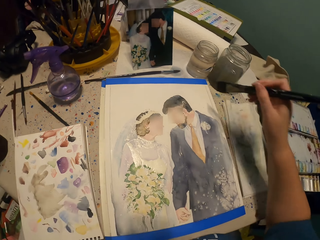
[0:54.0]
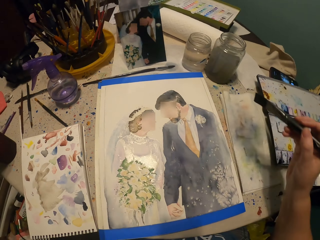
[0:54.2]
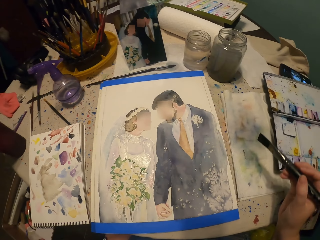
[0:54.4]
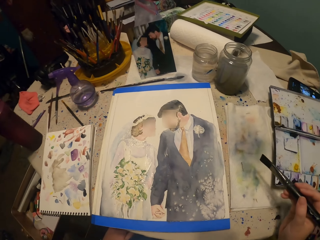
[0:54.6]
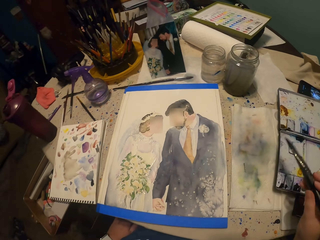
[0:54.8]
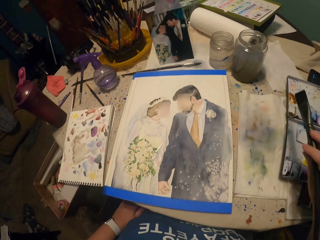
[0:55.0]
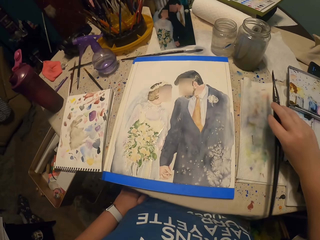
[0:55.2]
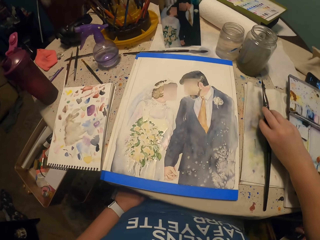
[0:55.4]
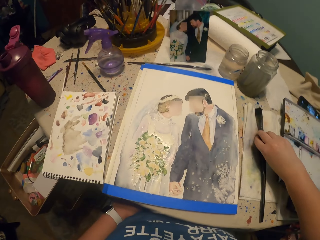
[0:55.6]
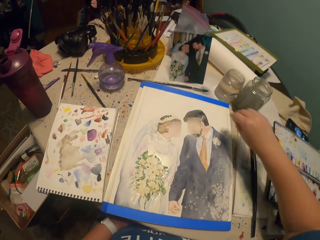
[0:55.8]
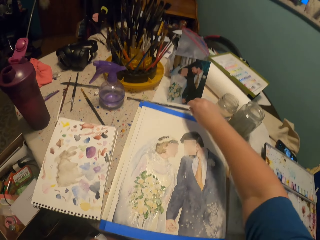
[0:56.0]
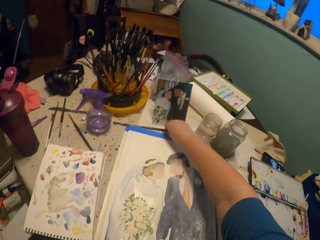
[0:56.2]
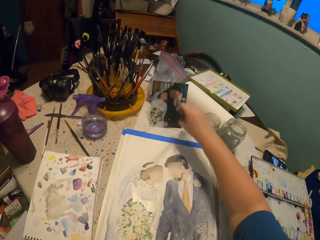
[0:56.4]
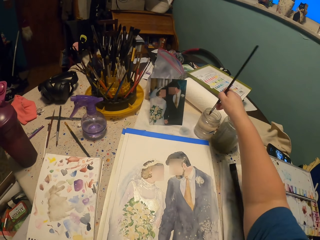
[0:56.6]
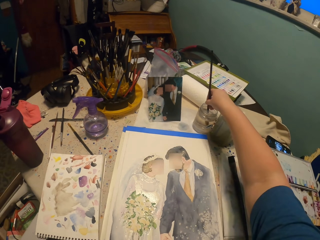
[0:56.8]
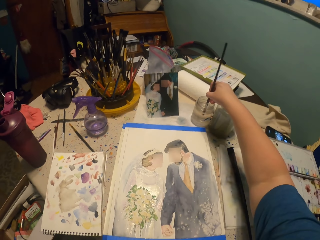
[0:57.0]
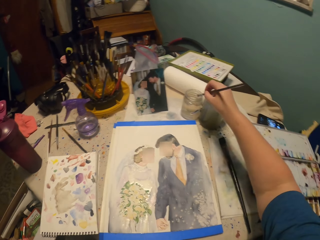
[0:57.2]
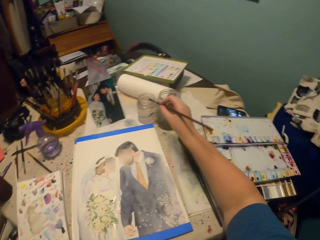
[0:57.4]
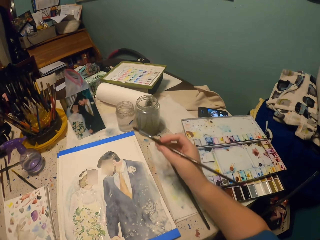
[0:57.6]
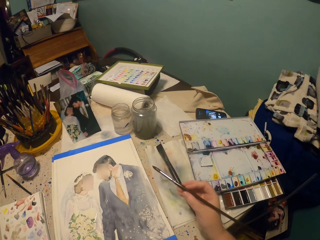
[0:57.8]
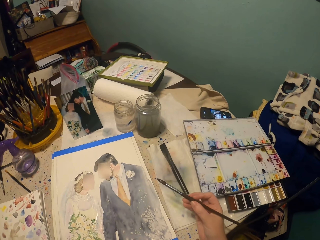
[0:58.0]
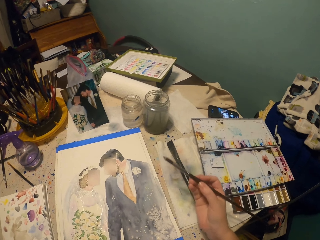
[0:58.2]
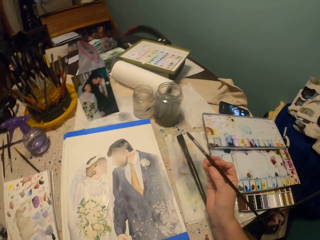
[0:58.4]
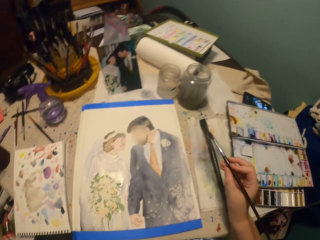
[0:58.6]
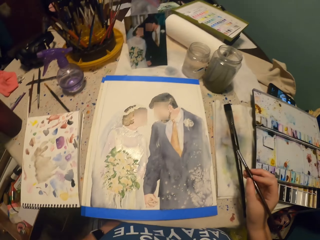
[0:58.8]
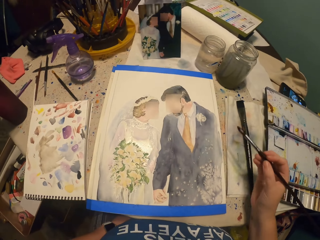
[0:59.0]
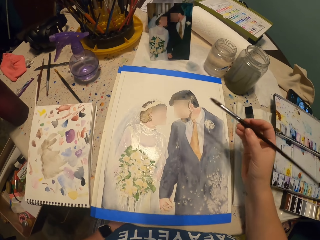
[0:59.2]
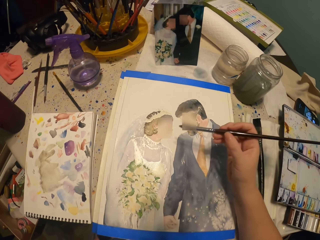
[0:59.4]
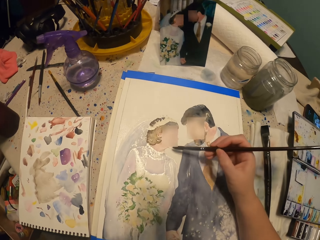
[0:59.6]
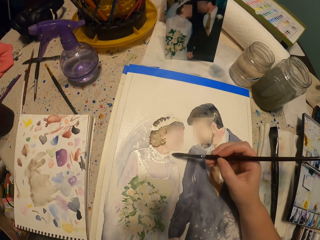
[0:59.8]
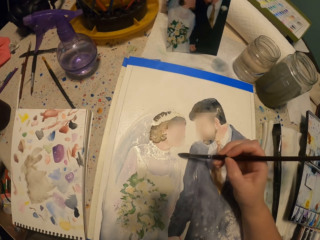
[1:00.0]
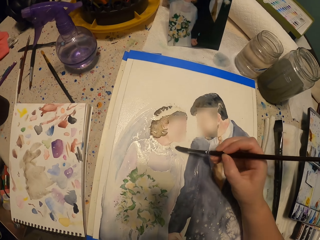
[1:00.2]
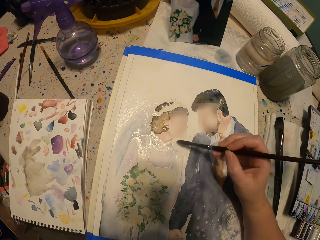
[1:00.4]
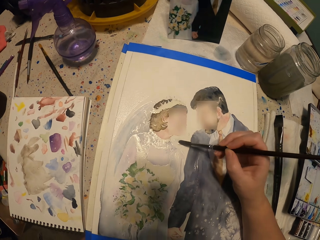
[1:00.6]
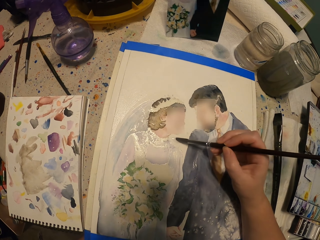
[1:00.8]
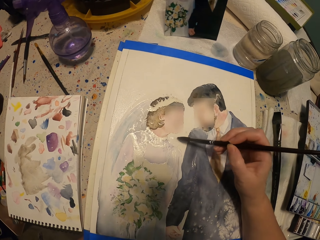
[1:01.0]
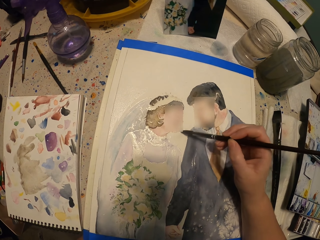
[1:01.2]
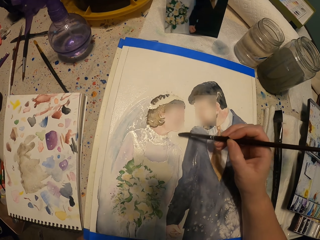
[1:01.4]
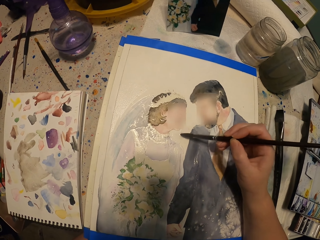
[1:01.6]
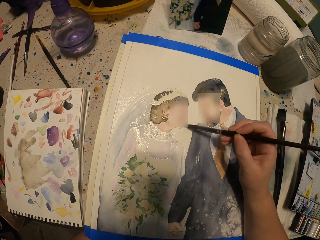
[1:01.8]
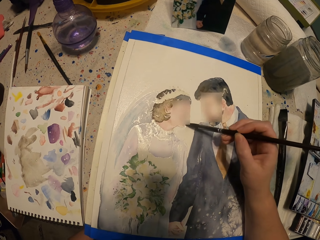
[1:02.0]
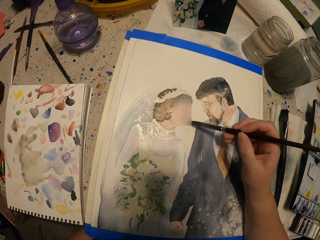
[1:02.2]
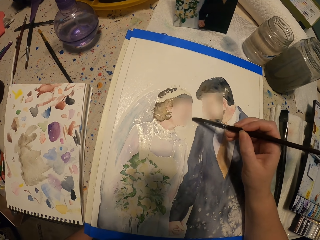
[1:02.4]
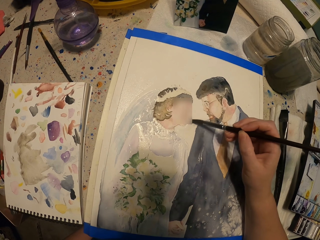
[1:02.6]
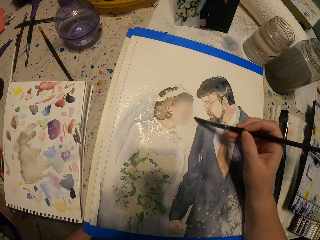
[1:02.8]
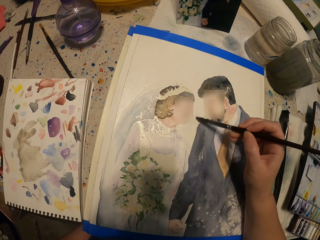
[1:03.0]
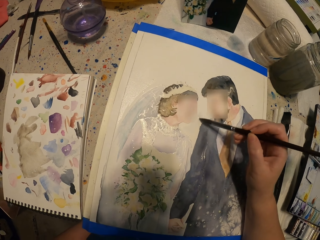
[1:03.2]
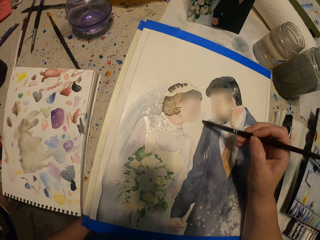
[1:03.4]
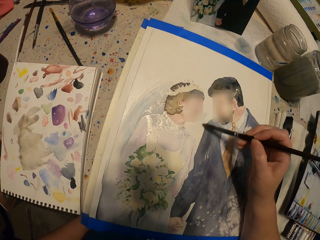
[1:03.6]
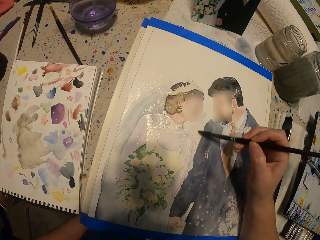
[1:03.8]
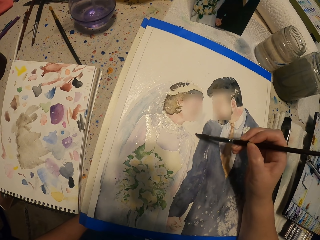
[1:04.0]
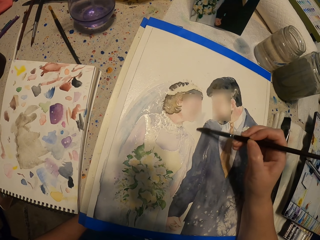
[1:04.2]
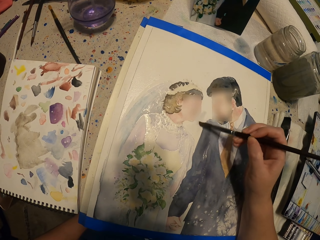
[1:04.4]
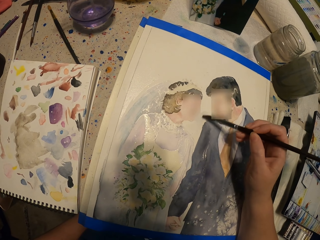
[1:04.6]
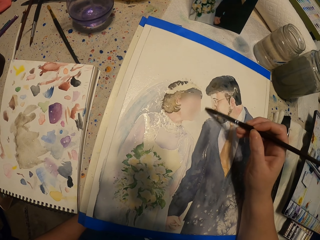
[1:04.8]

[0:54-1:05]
The camera wearer moves their hand away from the painting paper. They put the flat brush on the painting table. They dip the painting brush in water and pick up the round brush. They paint the picture with the painting brush.

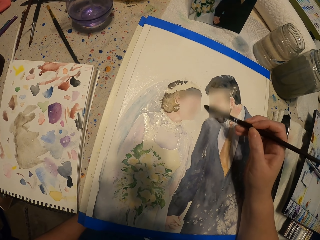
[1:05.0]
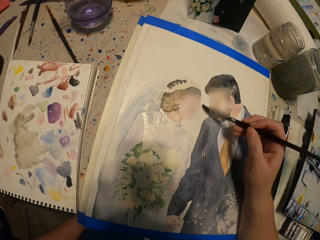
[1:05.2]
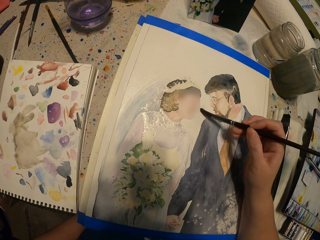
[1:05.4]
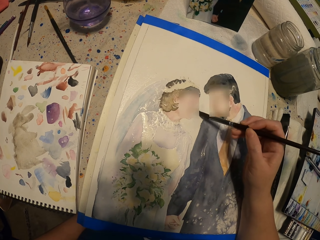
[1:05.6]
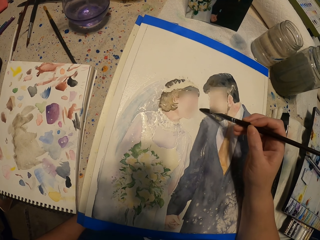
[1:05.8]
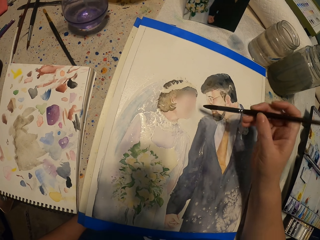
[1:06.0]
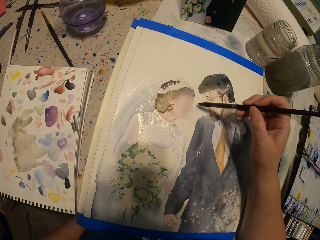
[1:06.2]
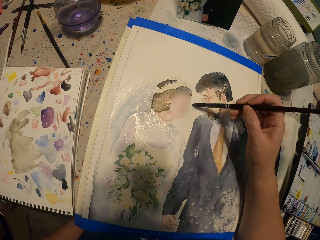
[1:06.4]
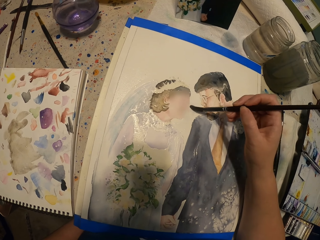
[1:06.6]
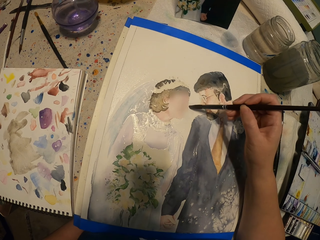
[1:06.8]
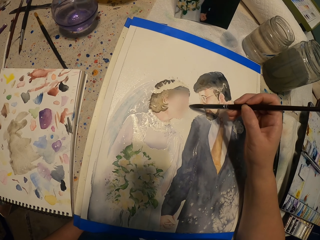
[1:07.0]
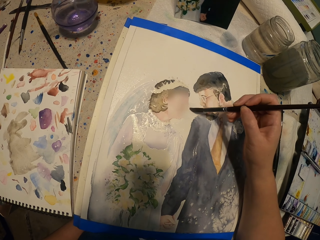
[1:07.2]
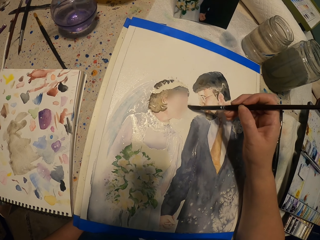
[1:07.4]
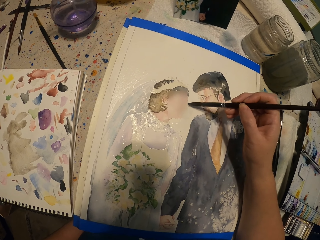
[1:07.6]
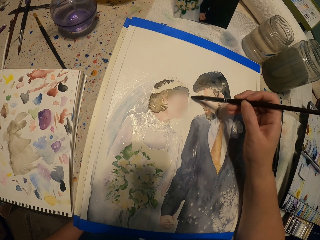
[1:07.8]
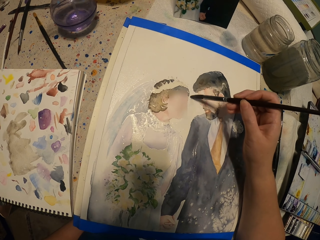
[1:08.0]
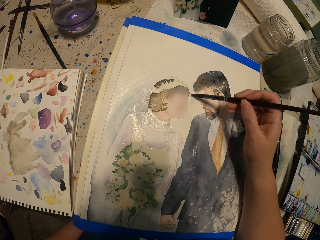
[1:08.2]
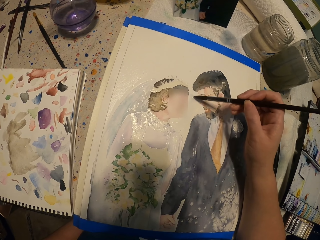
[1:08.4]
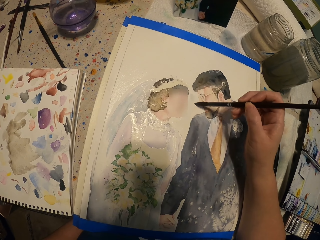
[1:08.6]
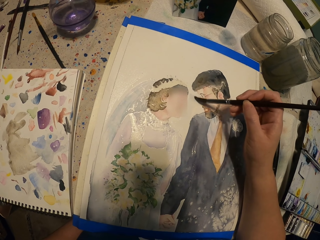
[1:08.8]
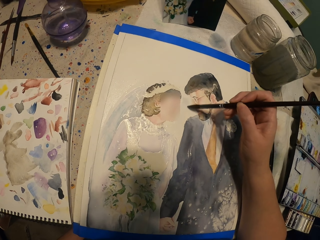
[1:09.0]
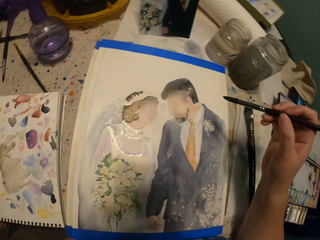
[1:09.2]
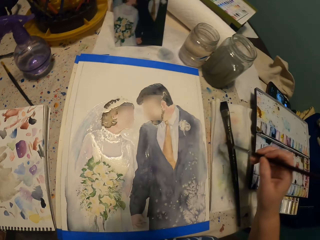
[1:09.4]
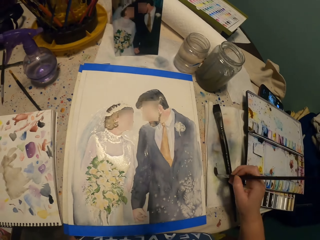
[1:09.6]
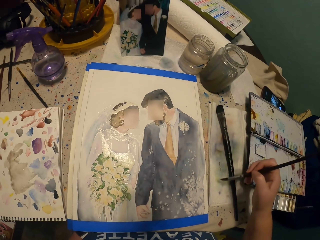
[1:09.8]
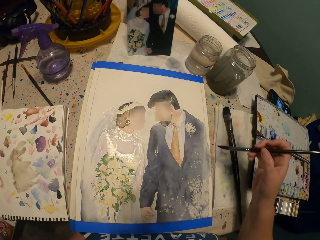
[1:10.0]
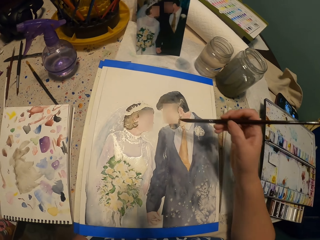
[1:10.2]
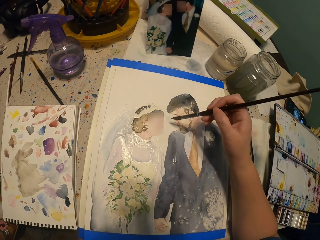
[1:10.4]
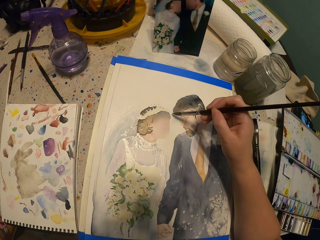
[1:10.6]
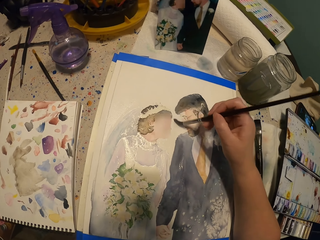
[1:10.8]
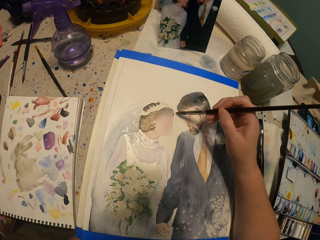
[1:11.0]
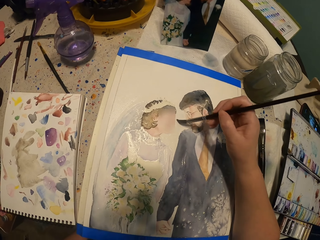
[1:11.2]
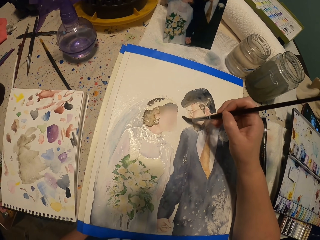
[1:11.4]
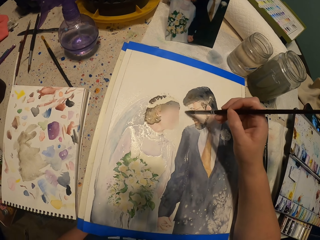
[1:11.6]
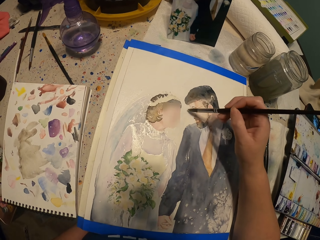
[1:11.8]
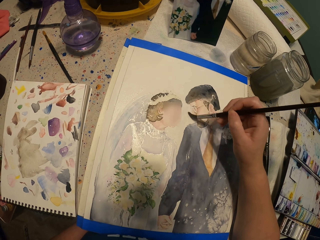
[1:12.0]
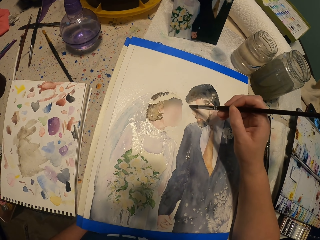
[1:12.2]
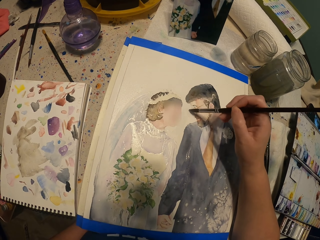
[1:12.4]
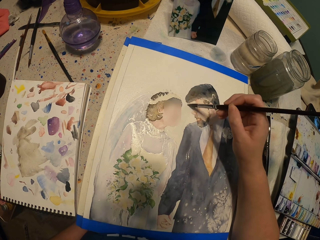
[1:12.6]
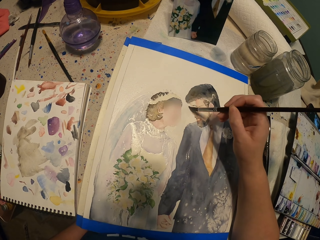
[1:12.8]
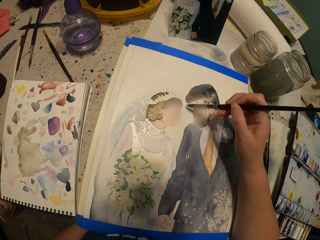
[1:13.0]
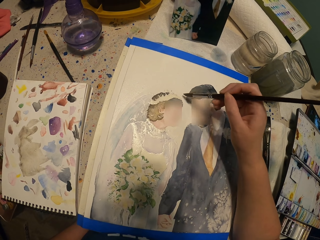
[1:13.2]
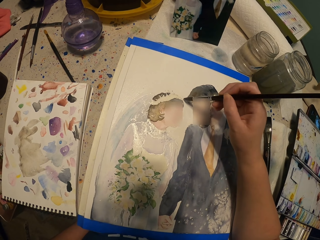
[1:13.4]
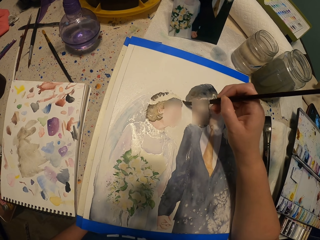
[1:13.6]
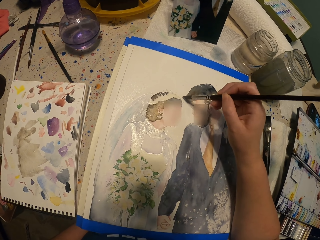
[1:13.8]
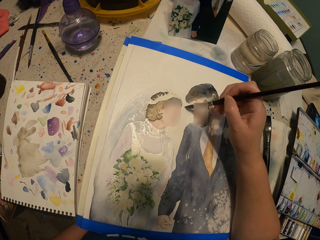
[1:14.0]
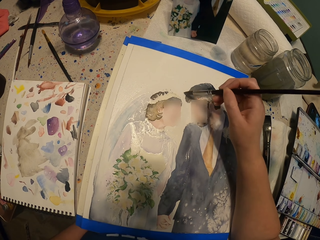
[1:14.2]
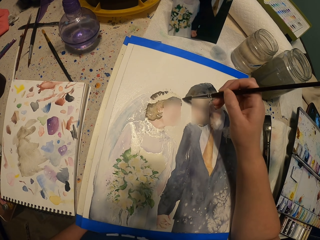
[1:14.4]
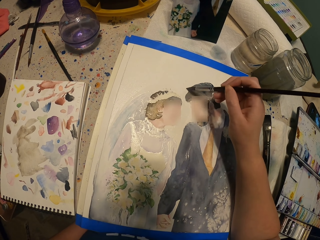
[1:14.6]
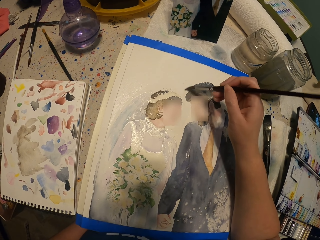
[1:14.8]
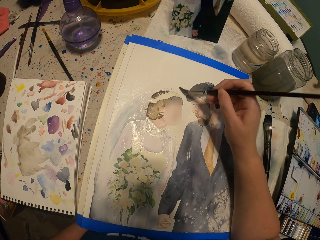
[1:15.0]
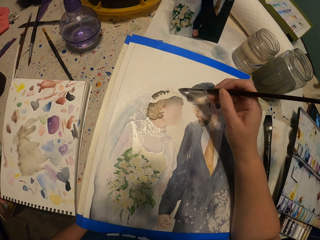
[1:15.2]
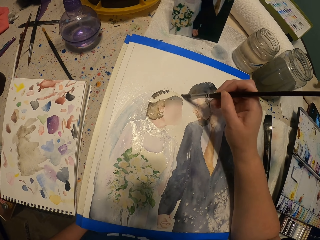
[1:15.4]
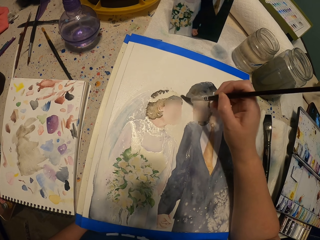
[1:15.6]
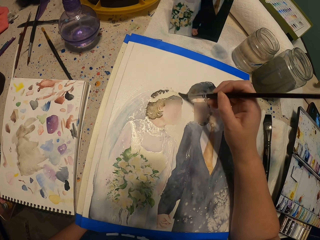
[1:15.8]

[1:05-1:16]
The camera wearer brushes the round brush on the side. They brush the round brush on the painting paper.
